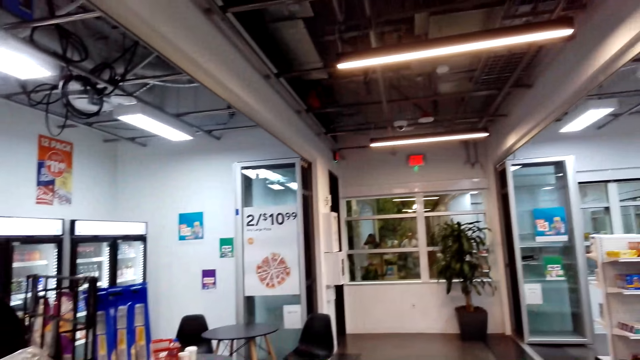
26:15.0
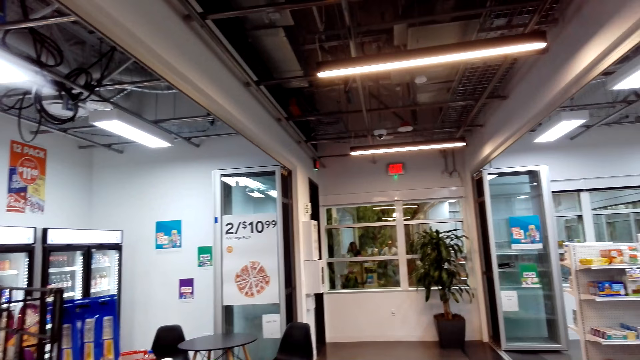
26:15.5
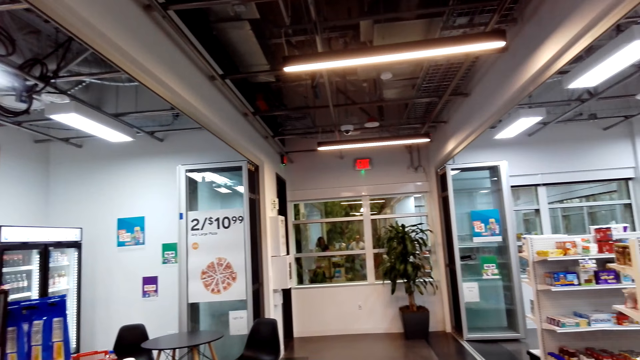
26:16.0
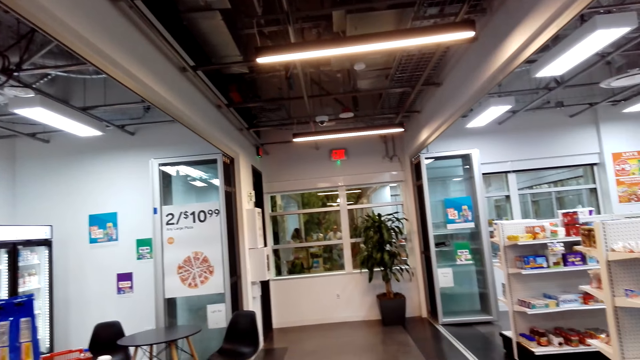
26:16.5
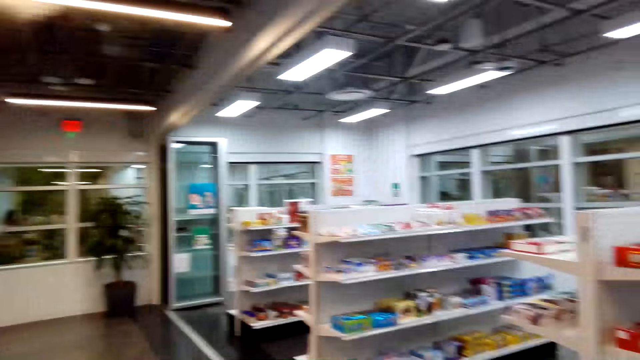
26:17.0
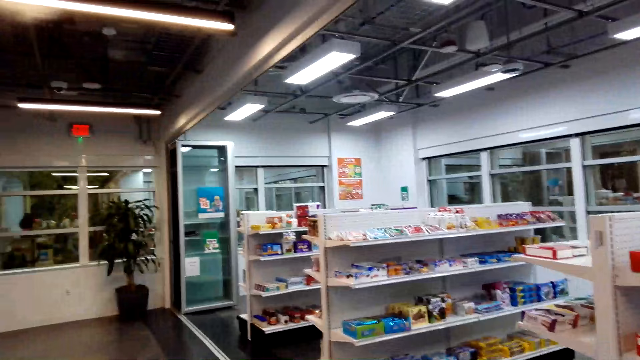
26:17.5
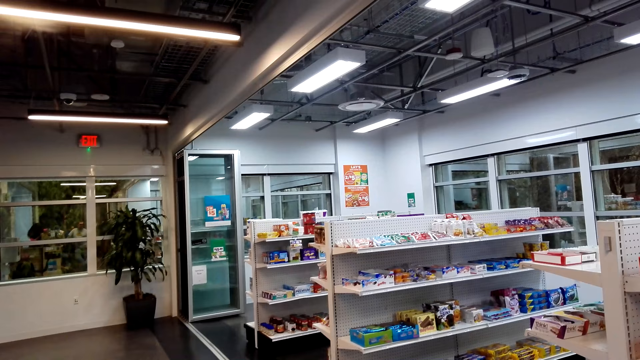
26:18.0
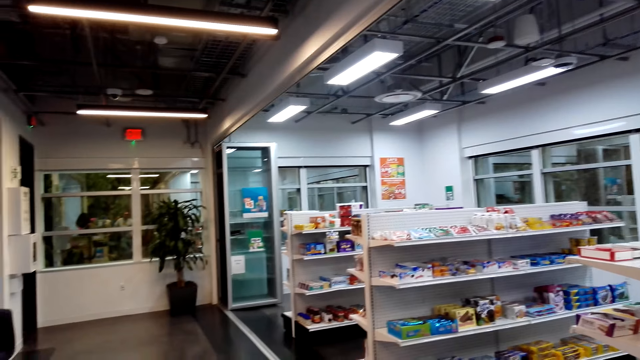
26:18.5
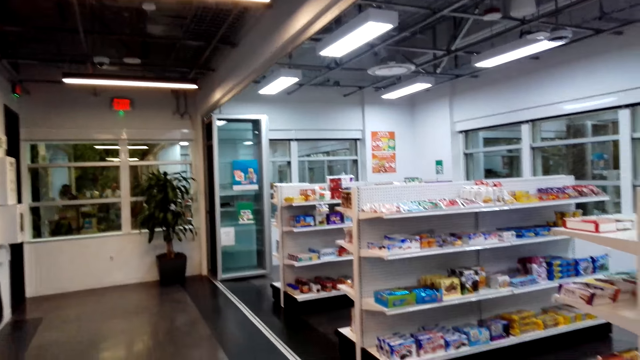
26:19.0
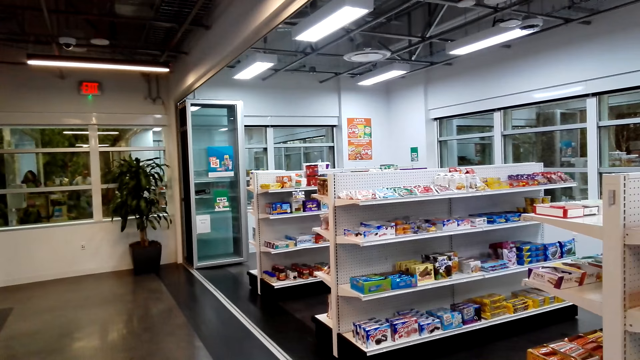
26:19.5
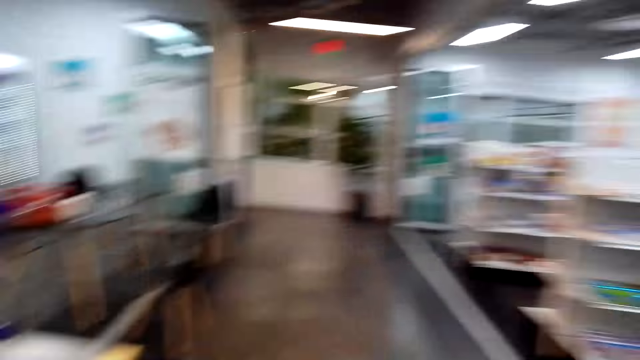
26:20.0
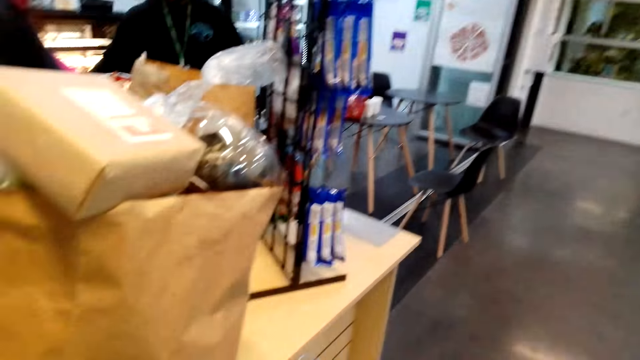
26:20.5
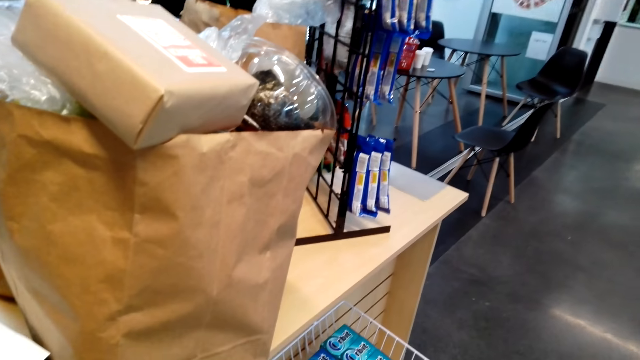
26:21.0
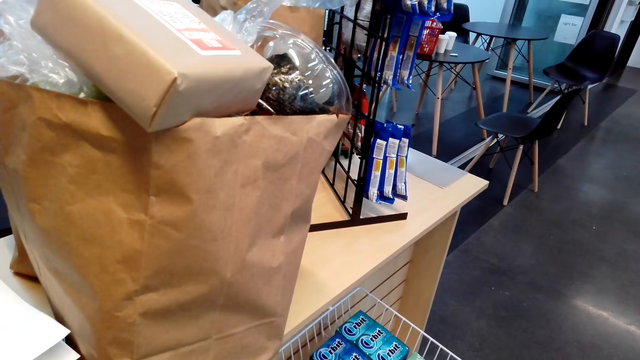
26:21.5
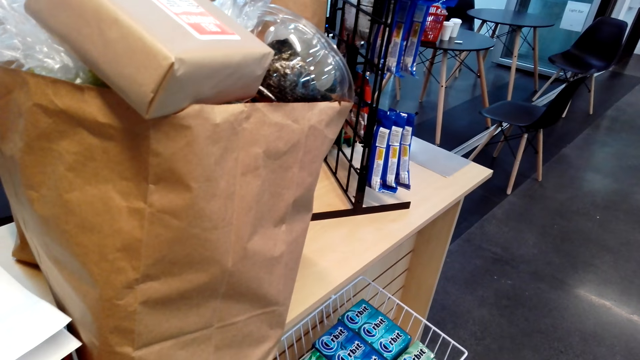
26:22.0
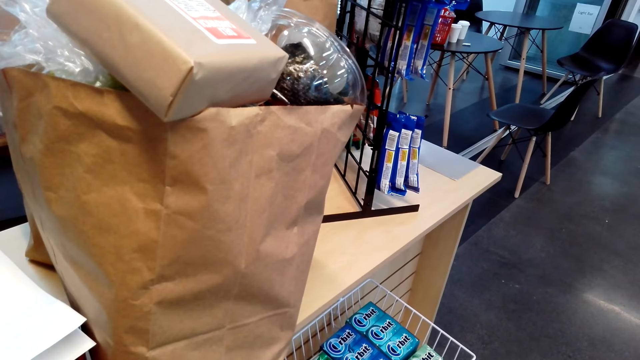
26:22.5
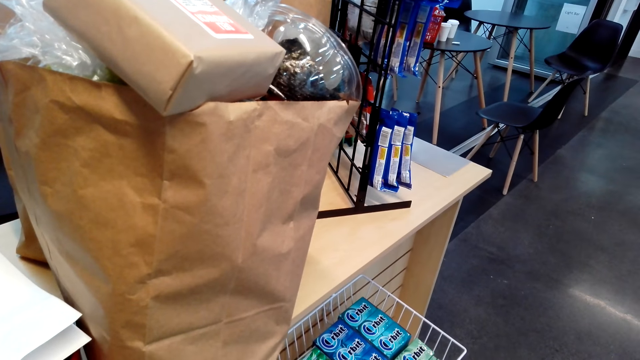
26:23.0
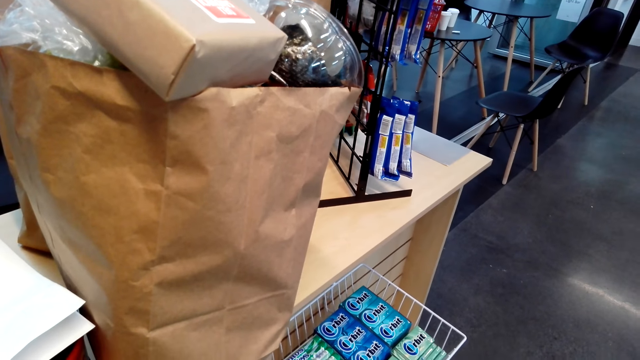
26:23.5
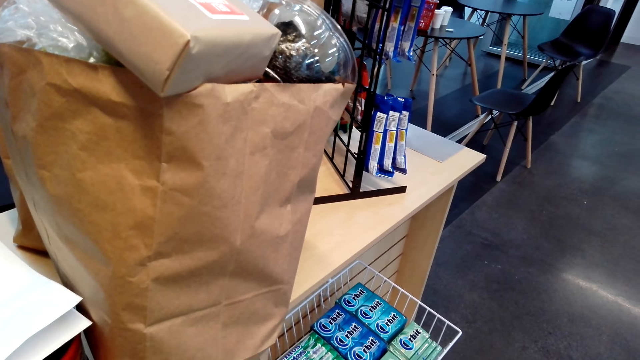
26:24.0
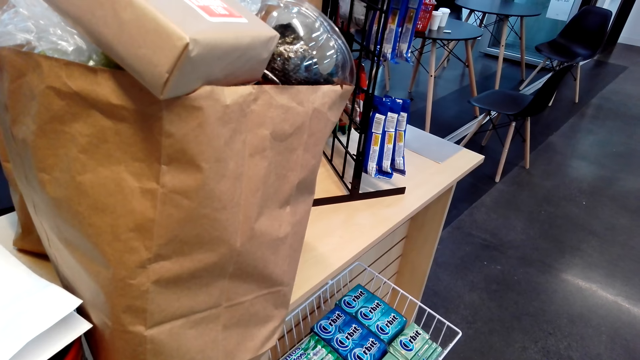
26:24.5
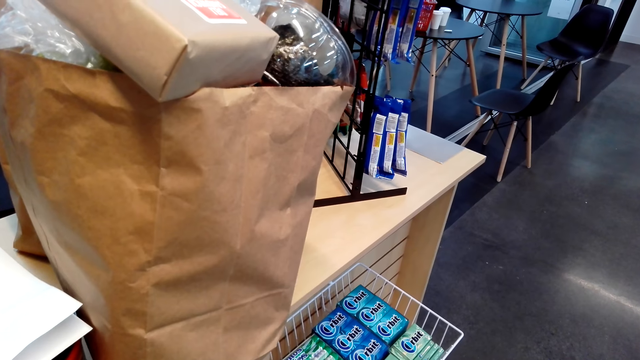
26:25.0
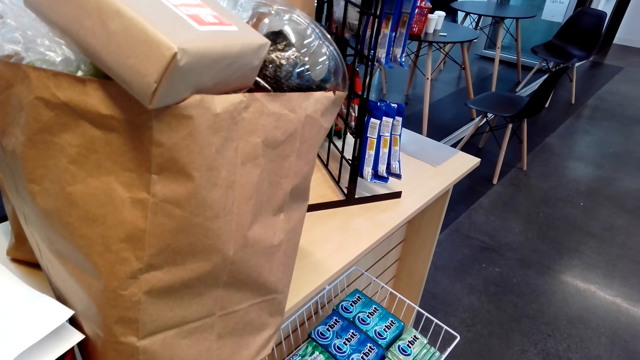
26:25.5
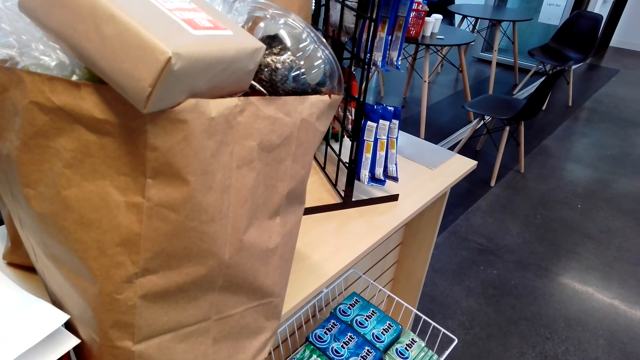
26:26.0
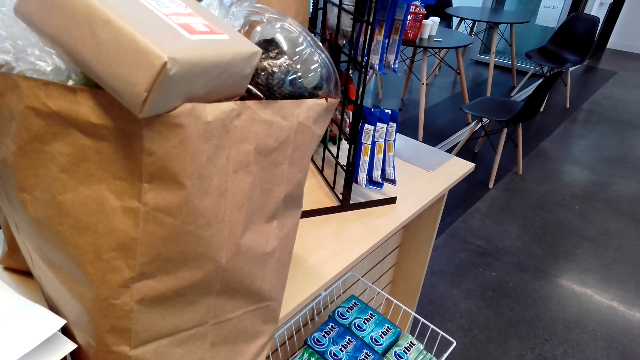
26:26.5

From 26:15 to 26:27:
The camera wearer looks around the supermarket.

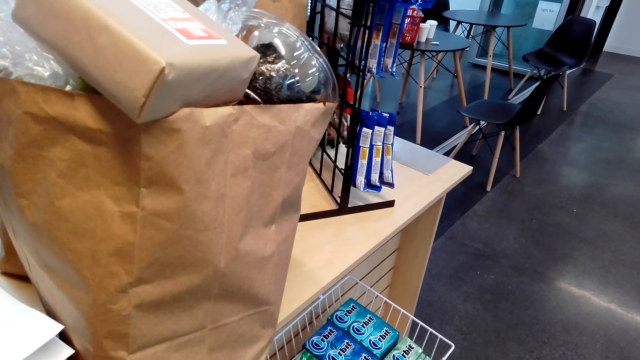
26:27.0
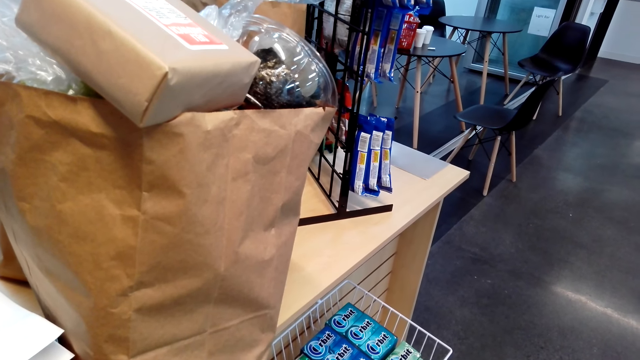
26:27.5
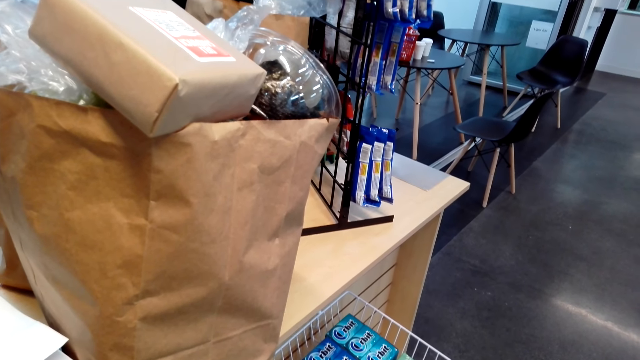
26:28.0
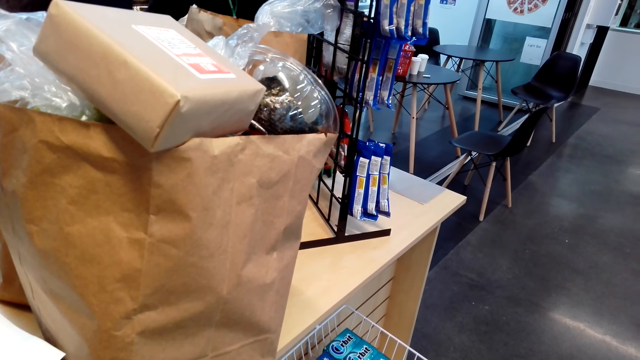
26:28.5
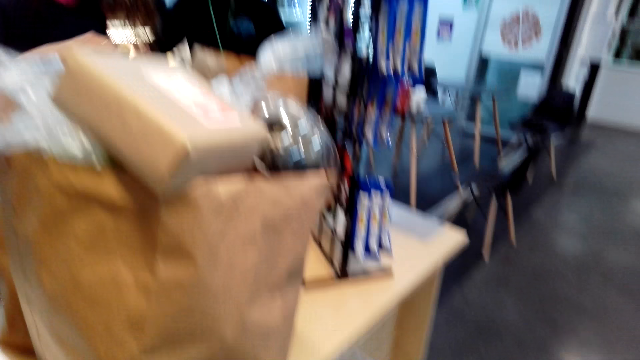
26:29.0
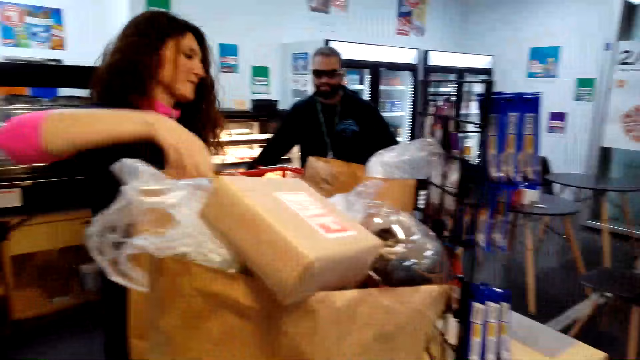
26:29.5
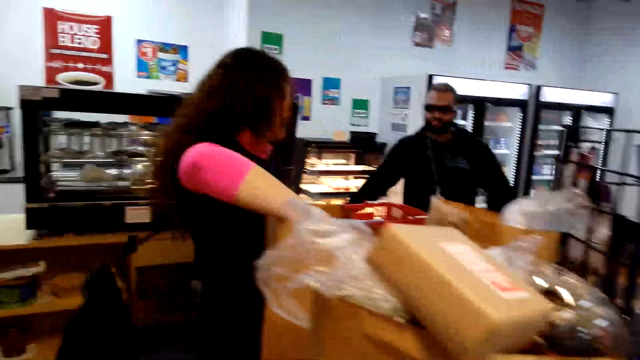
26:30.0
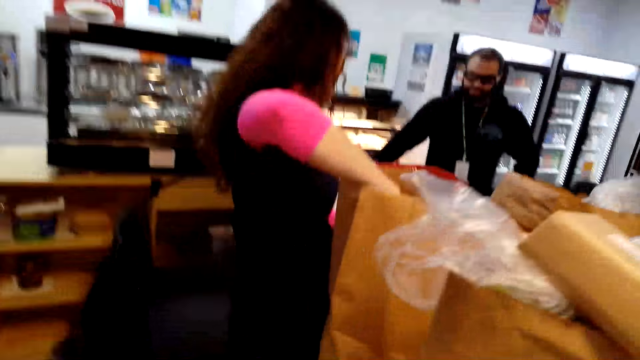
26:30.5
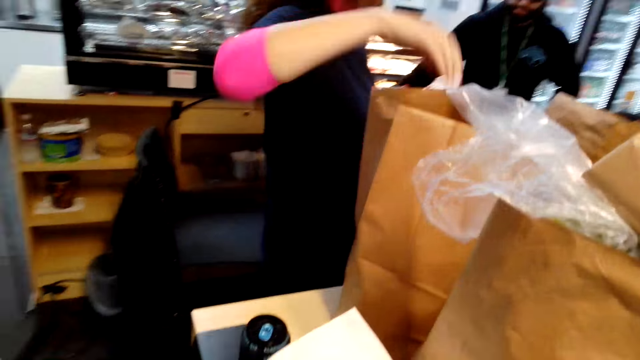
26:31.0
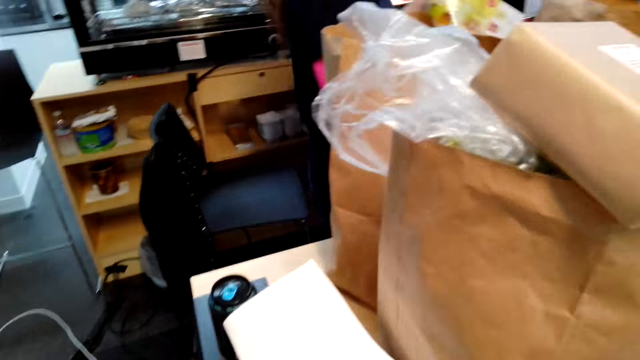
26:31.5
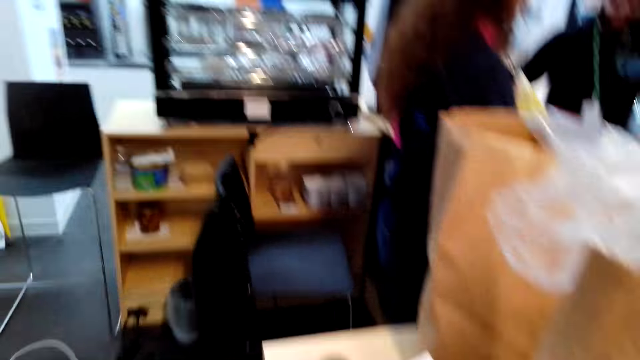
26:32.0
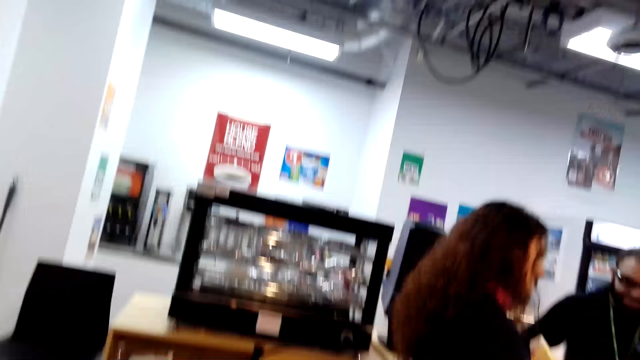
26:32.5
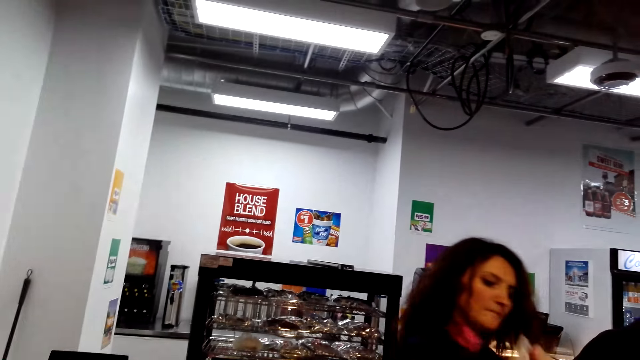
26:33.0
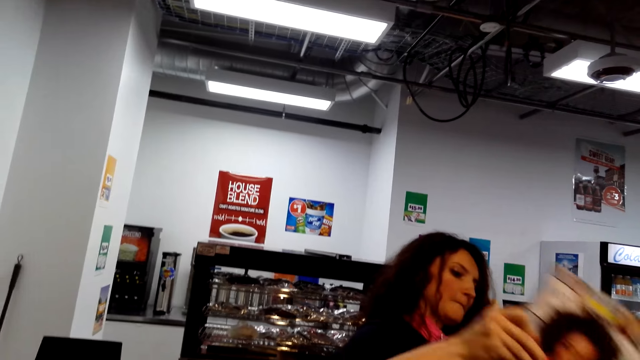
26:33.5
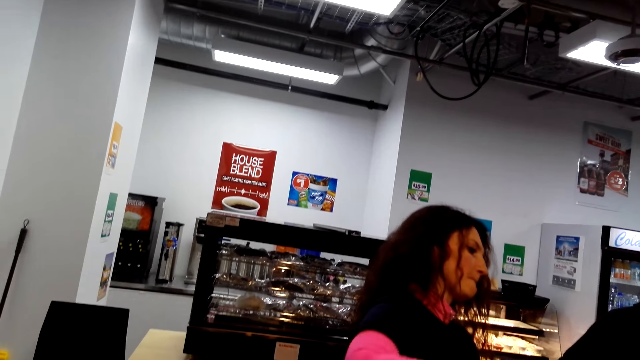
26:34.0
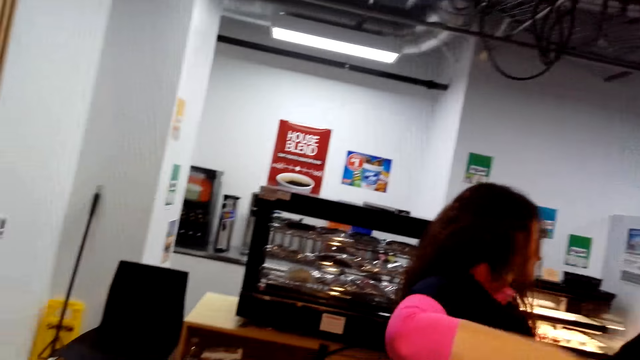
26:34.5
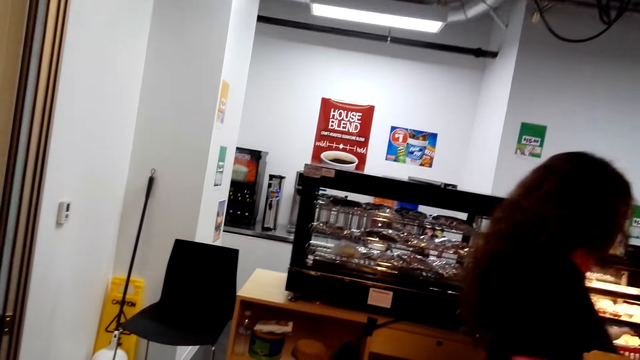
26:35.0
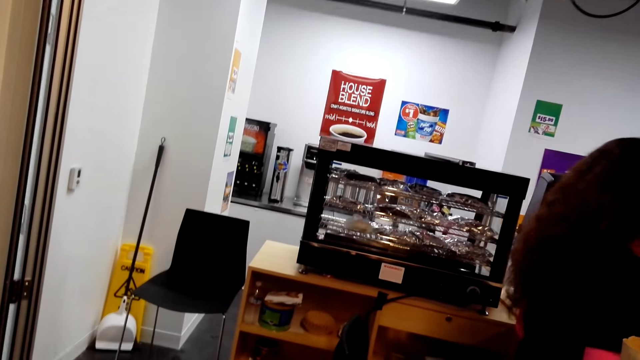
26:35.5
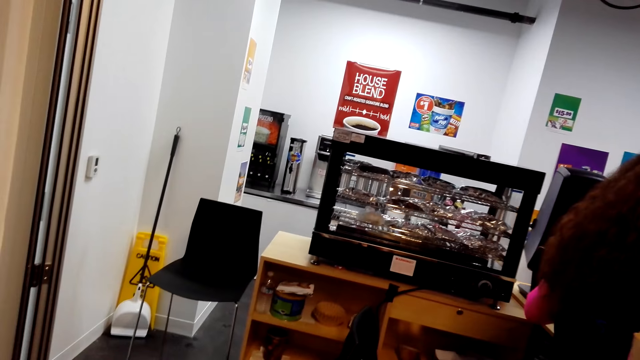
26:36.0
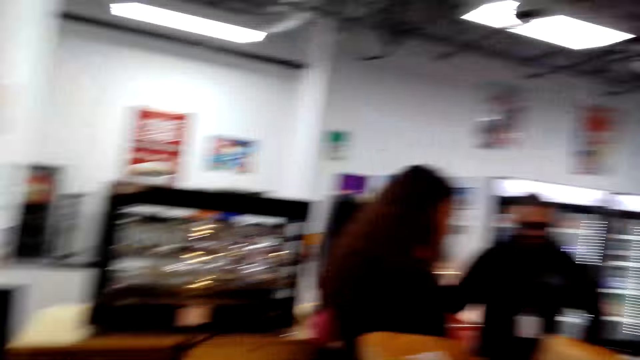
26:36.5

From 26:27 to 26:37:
A woman puts items in the paper bag. The woman puts items in the paper bag again. The camera wearer looks around the supermarket.
